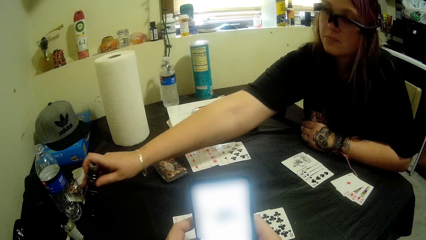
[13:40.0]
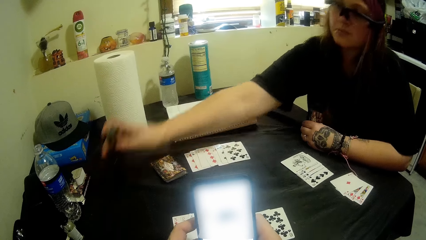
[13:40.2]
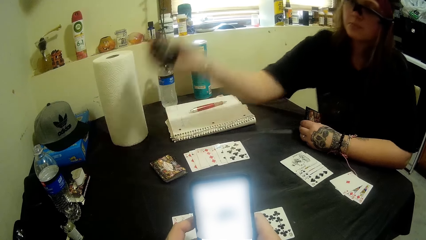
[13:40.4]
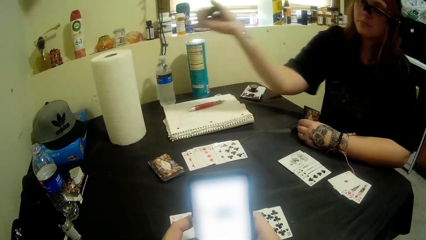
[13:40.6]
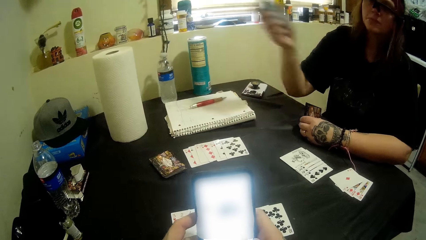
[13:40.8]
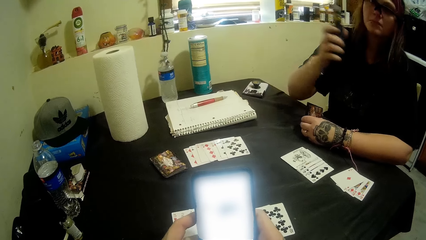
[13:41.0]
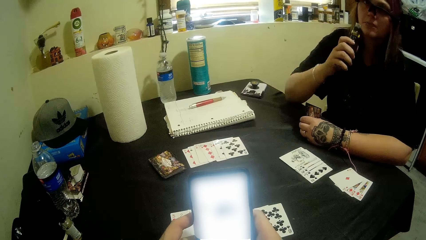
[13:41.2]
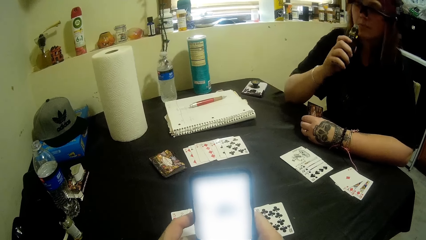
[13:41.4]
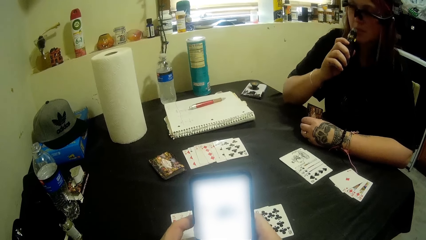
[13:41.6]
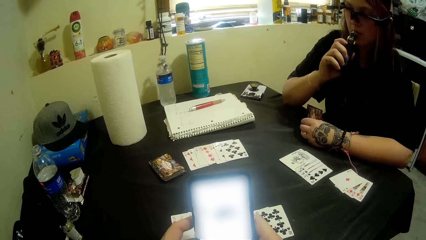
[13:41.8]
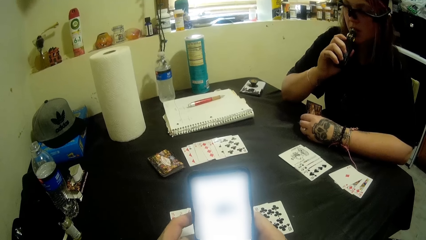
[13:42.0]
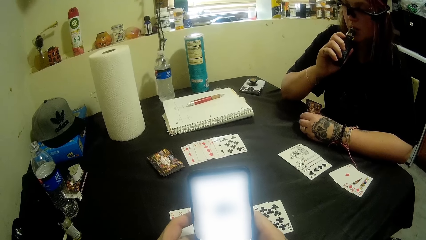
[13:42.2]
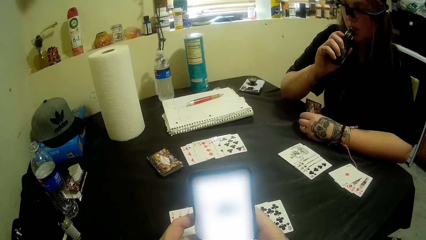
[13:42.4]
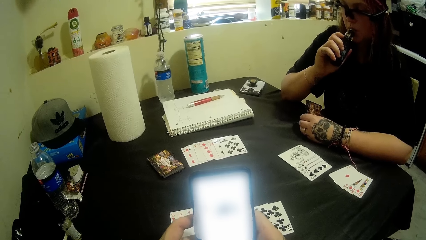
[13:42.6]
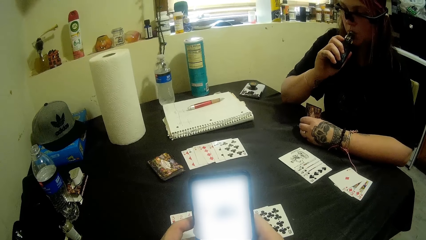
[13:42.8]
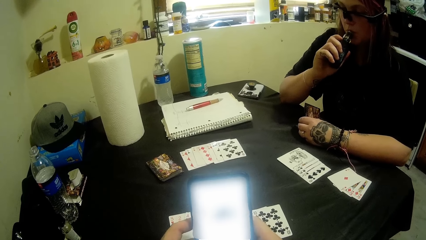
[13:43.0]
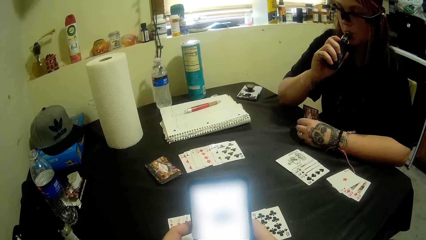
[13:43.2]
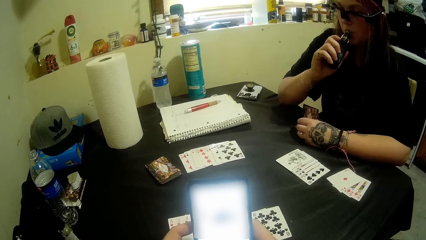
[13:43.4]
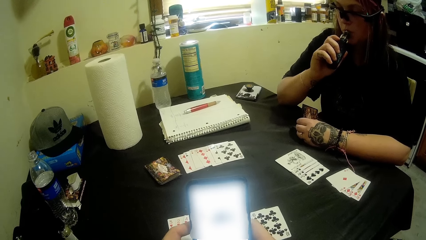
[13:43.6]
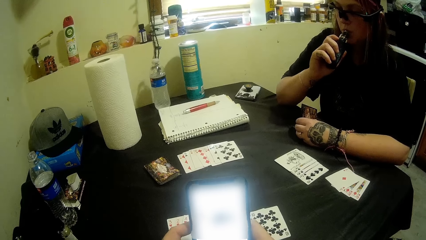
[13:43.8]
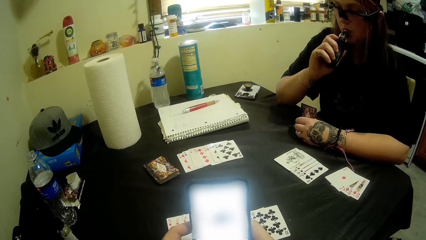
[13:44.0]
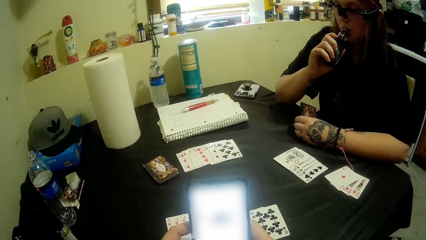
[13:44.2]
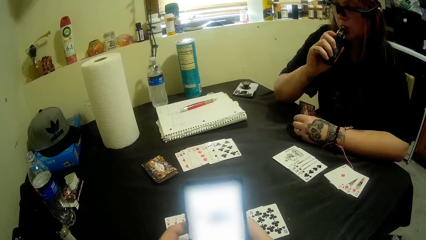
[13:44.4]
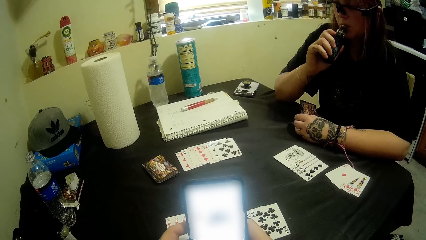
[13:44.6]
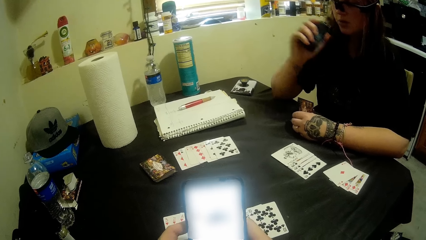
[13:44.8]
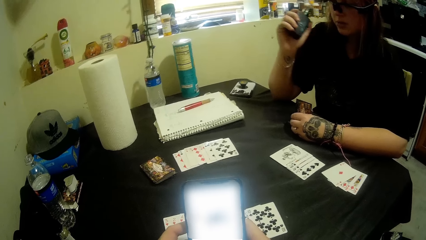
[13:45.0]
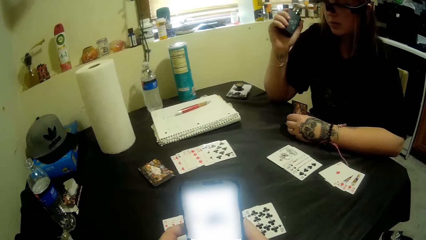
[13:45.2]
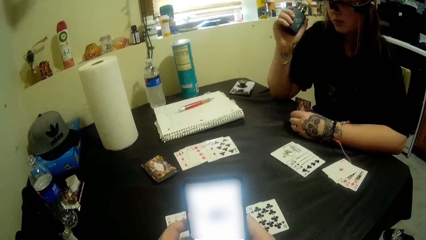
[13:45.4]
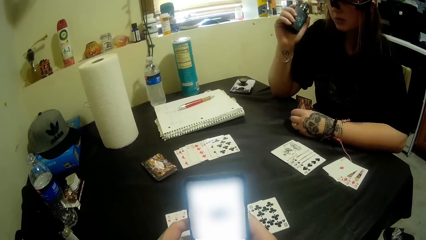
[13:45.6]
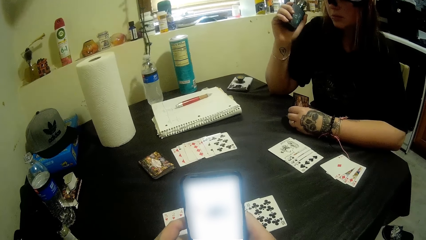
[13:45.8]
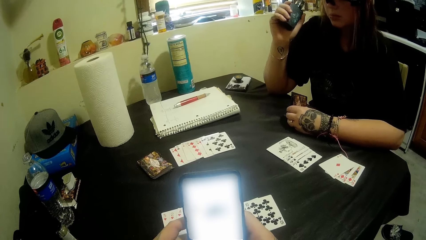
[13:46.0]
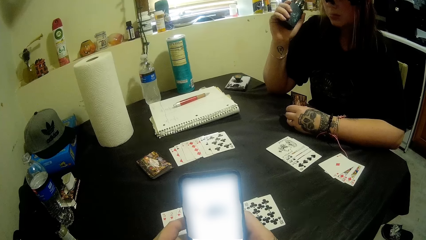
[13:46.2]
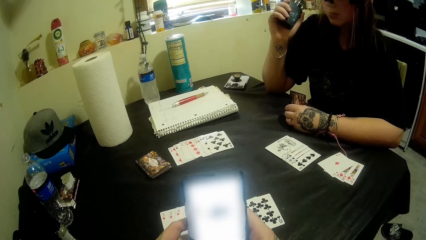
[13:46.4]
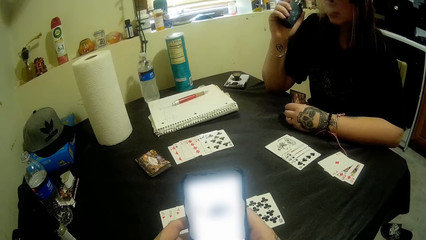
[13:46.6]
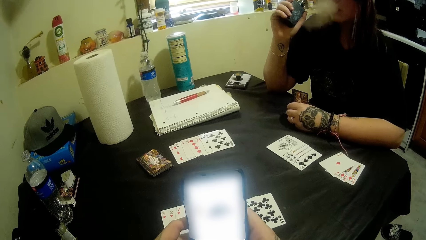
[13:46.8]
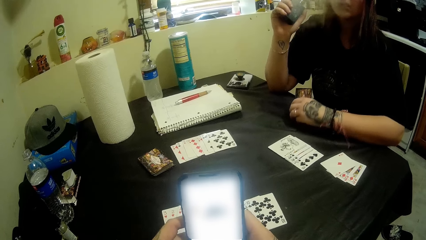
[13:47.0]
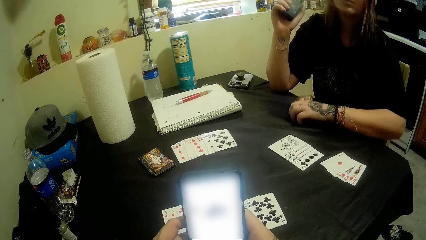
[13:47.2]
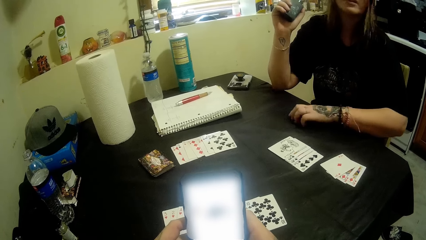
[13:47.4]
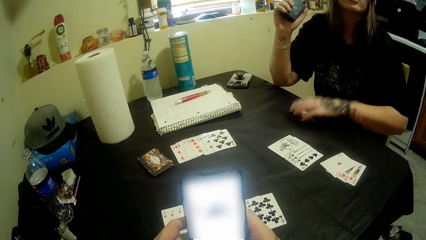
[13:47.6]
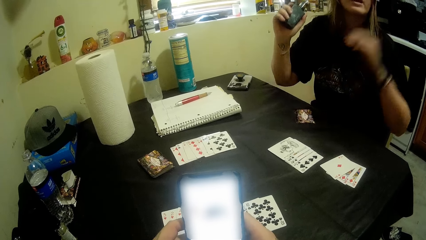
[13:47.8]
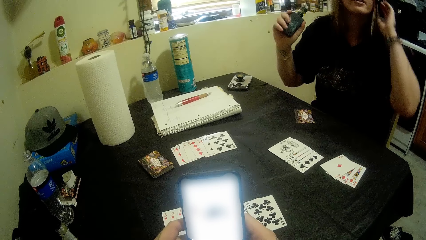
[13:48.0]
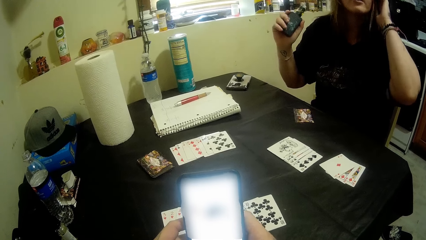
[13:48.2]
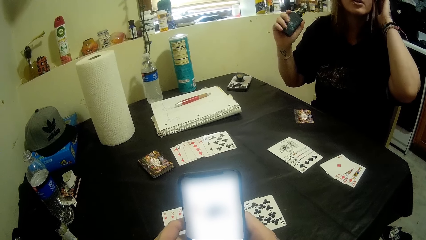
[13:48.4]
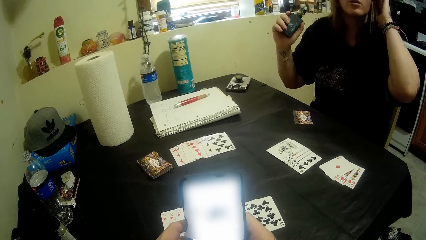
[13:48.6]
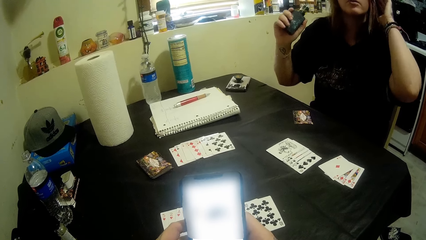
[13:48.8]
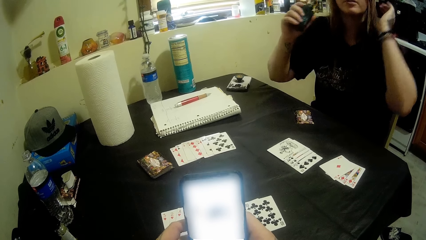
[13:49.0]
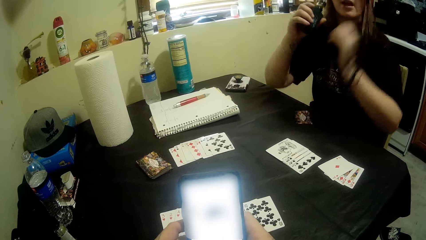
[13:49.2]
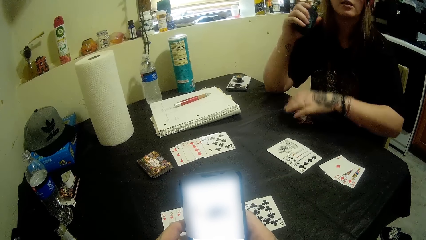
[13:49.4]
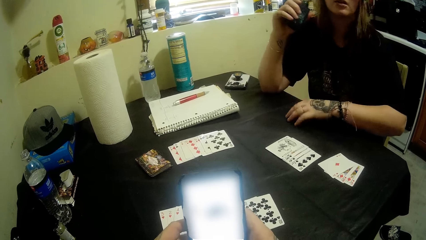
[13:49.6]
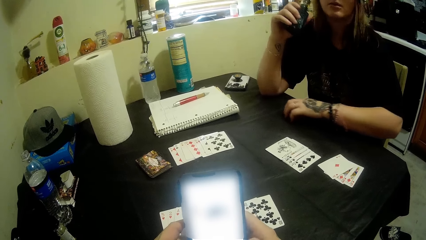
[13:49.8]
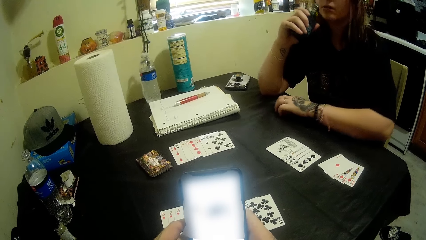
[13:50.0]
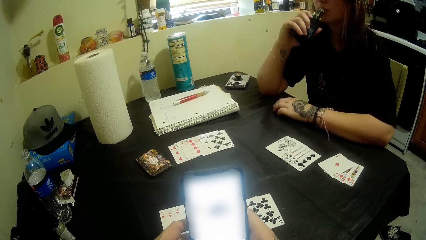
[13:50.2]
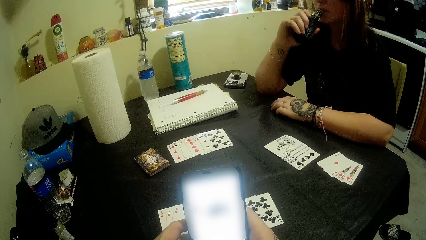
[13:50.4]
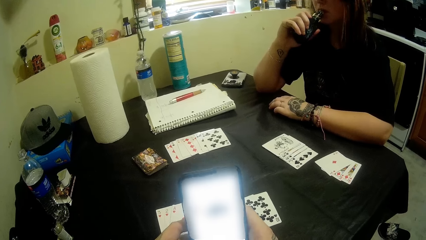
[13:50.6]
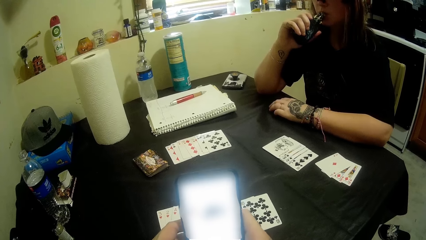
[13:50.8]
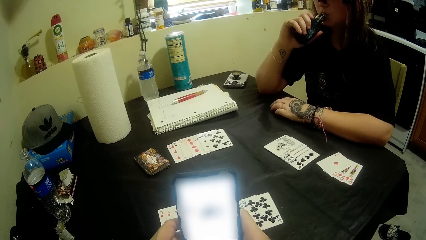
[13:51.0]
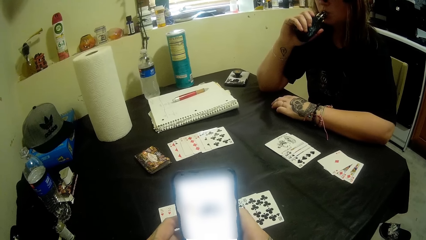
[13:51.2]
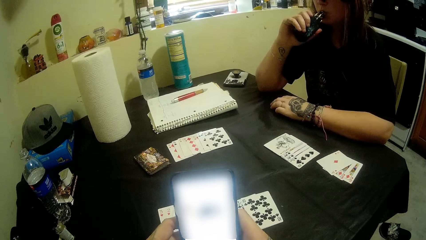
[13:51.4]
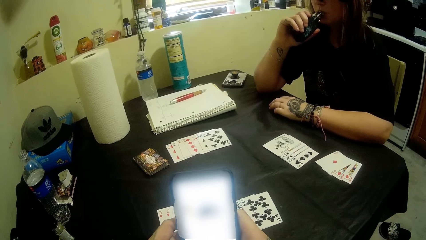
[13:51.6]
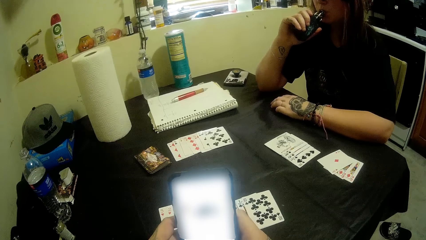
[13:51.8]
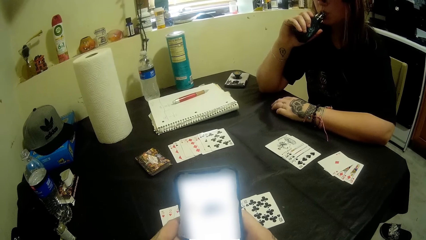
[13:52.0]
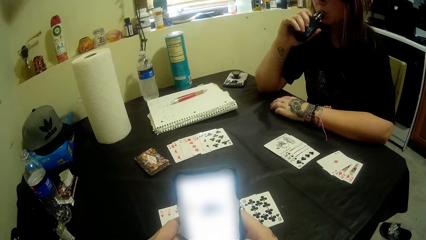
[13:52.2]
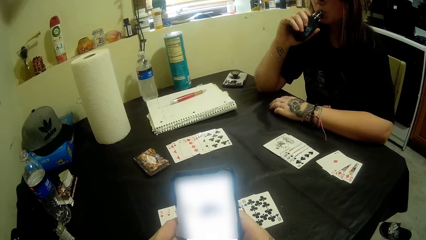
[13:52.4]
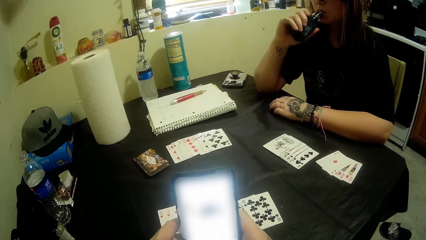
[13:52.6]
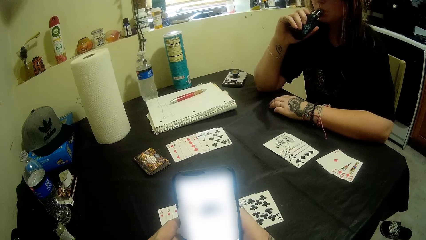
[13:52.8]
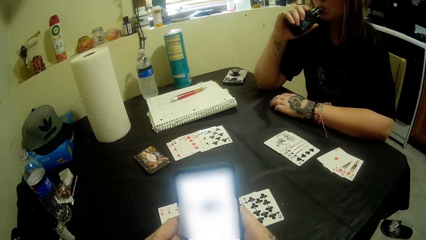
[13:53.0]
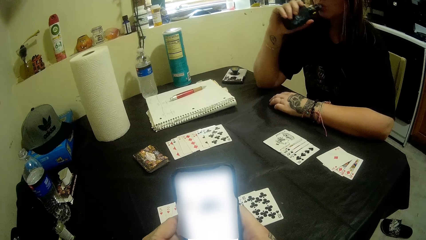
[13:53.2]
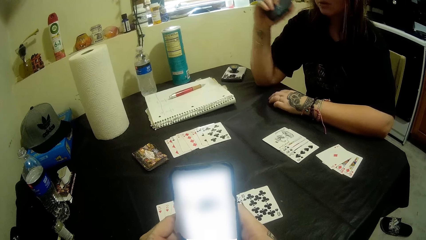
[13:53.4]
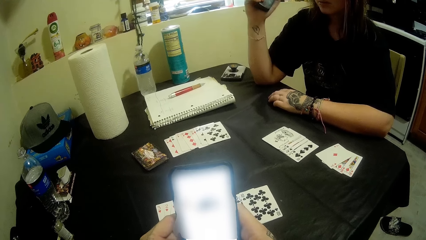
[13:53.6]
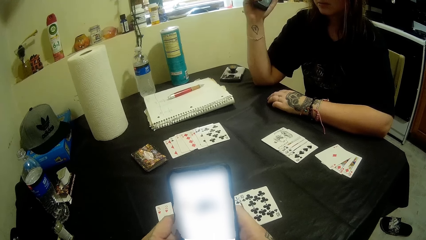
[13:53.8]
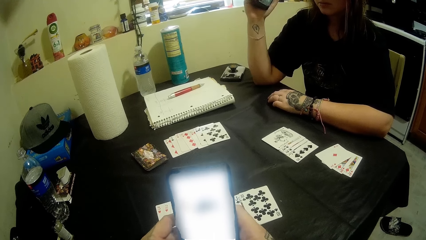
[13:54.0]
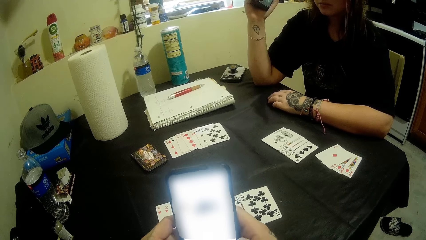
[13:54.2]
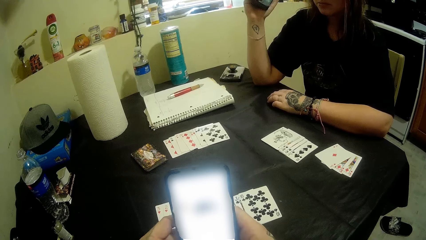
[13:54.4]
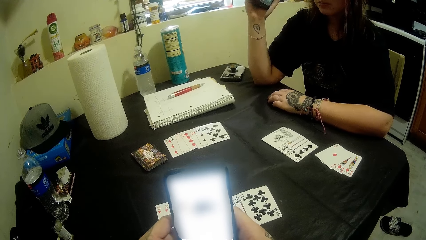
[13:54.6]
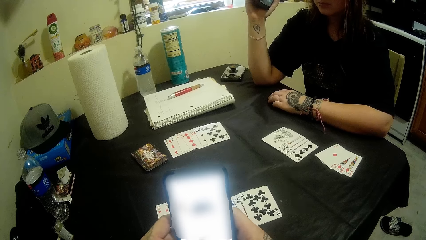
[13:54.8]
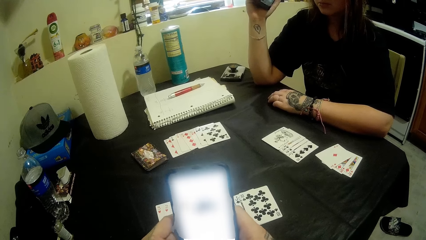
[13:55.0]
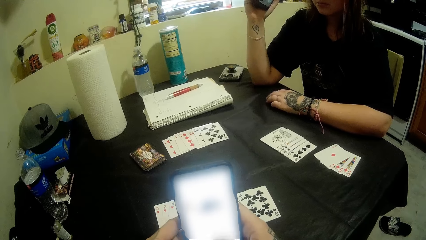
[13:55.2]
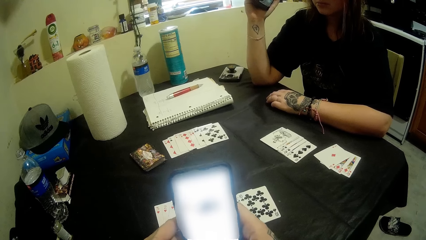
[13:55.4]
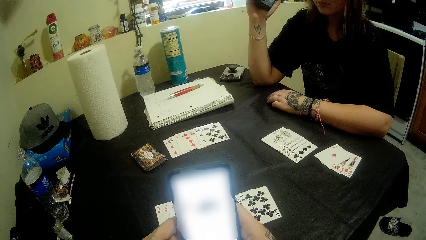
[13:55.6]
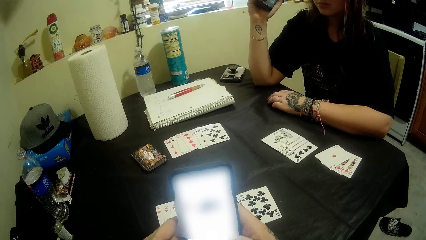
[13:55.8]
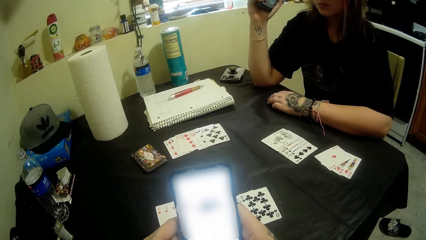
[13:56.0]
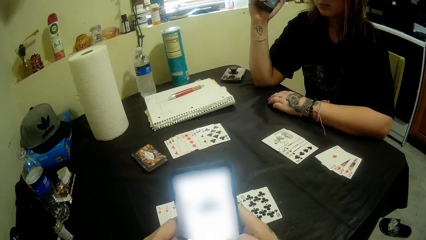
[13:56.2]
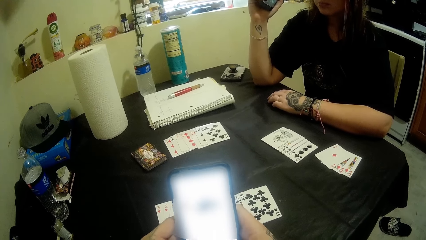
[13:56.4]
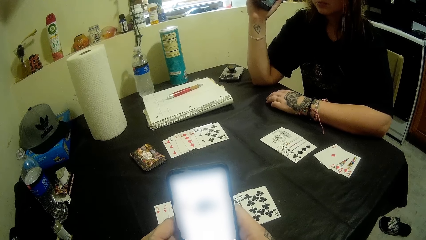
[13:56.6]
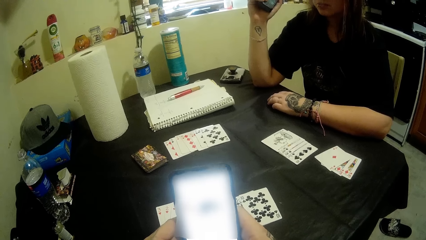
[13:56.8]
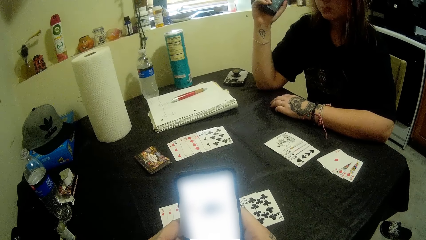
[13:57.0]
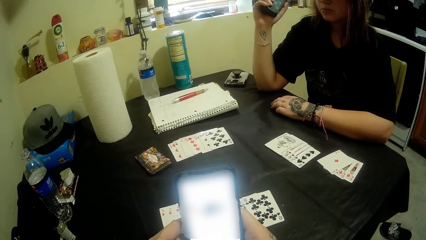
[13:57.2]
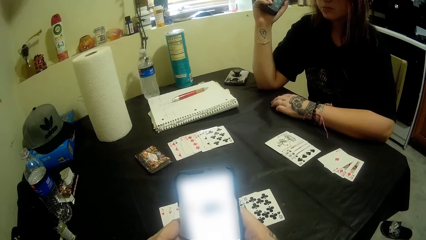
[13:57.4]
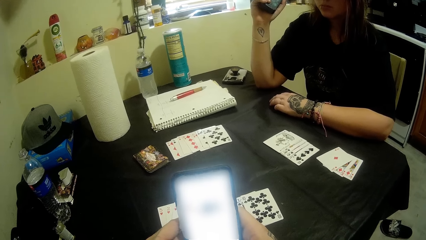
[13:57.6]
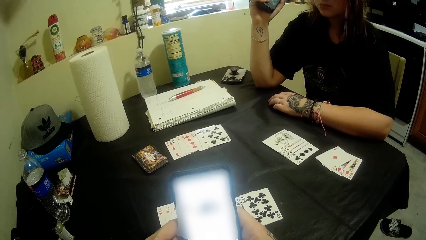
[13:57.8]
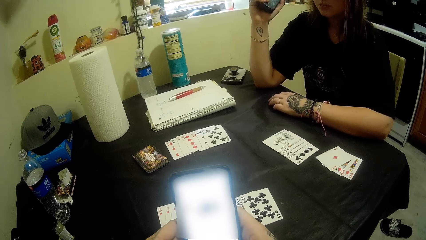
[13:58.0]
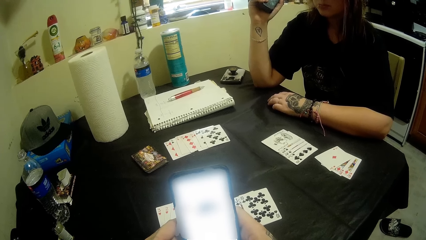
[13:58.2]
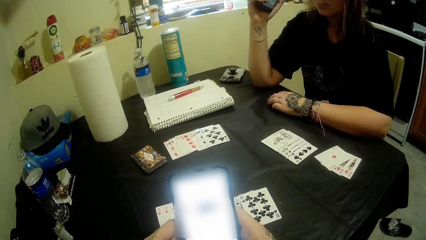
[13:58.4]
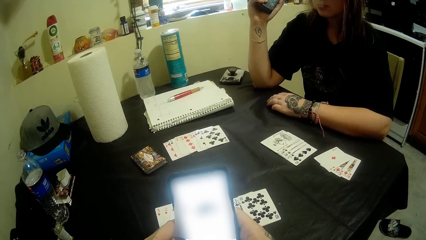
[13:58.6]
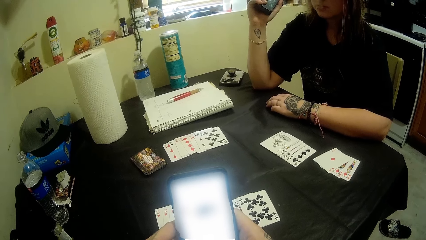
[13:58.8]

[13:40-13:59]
A woman picks a bottle from the table. The camera wearer takes the bottle. They operate a phone. A man holds the bottle. The woman puts the bottle in her mouth. The camera wearer inhales something from the bottle. They operate the phone. The woman removes the bottle from the mouth. The woman scratches her head. The woman drinks from the bottle. The woman removes the bottle from the mouth.
